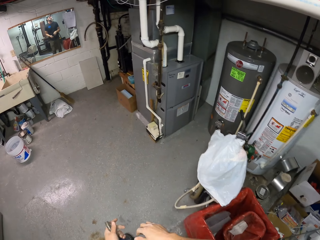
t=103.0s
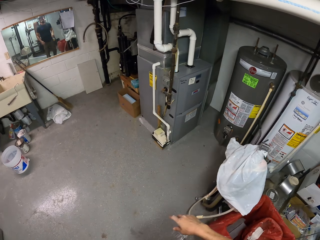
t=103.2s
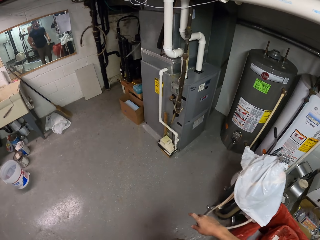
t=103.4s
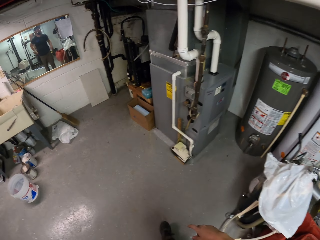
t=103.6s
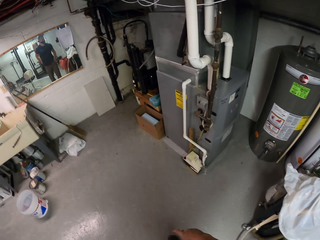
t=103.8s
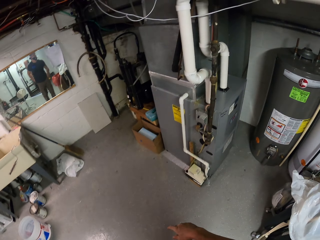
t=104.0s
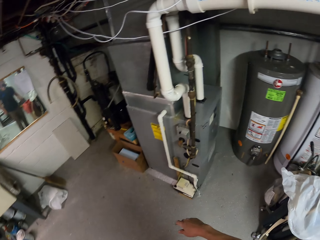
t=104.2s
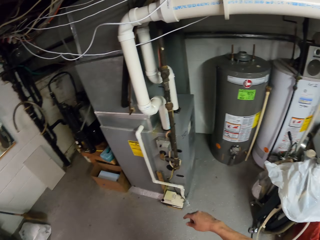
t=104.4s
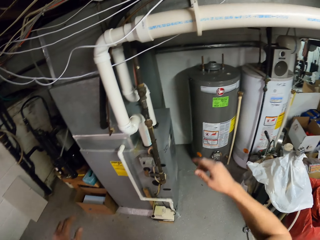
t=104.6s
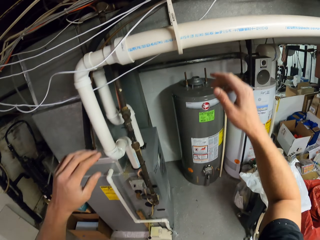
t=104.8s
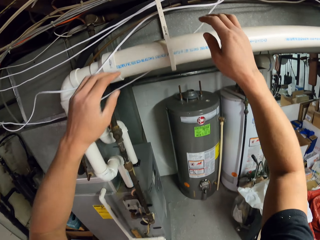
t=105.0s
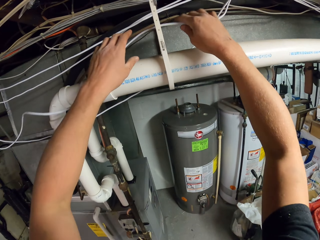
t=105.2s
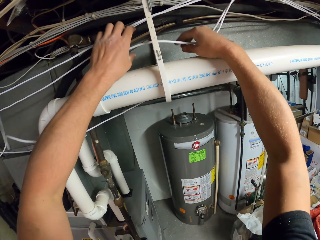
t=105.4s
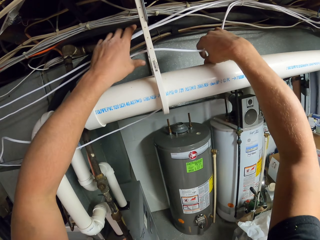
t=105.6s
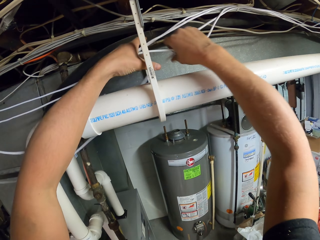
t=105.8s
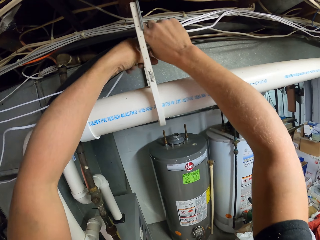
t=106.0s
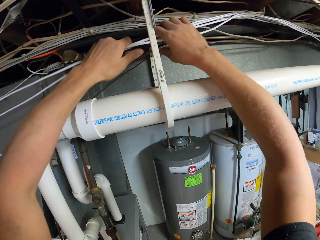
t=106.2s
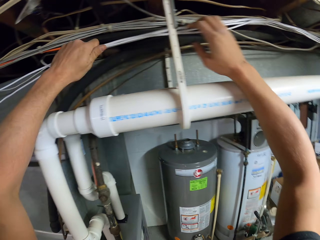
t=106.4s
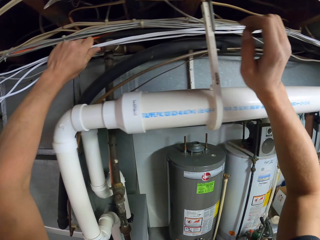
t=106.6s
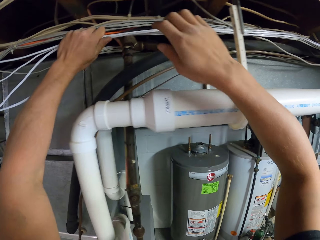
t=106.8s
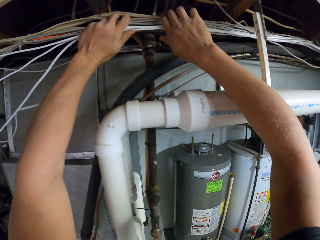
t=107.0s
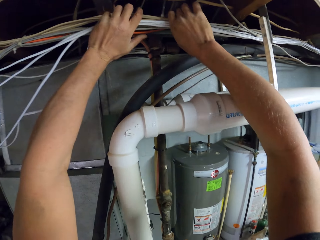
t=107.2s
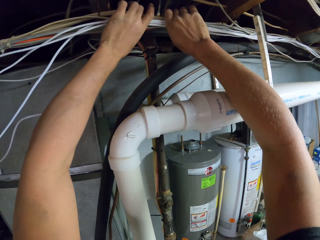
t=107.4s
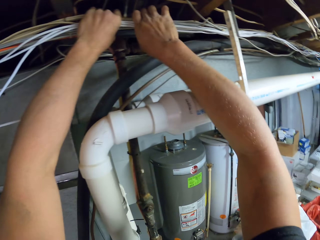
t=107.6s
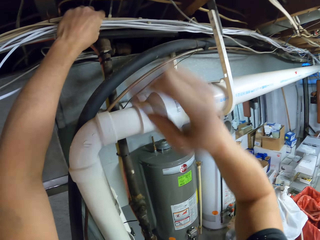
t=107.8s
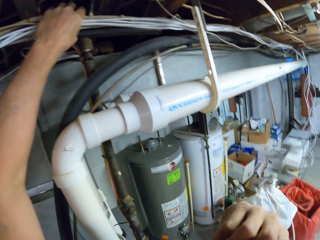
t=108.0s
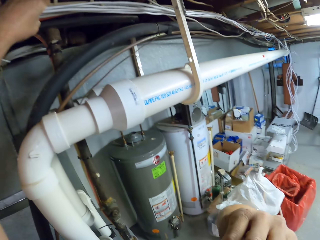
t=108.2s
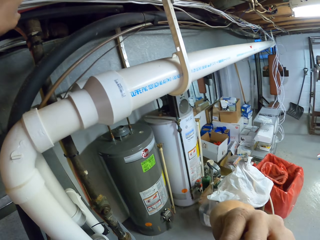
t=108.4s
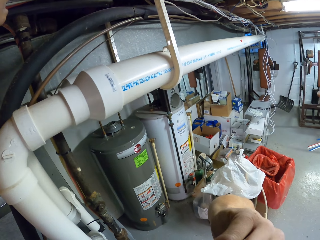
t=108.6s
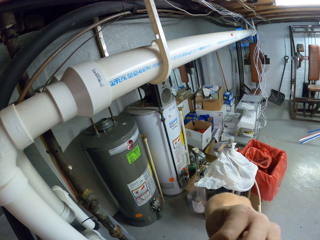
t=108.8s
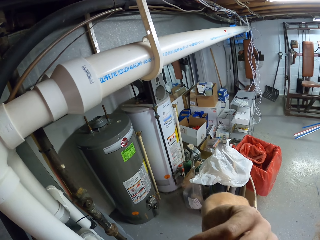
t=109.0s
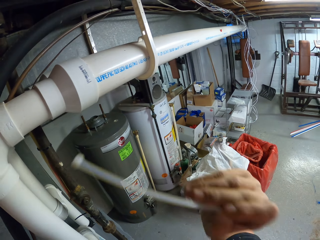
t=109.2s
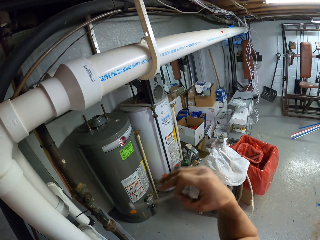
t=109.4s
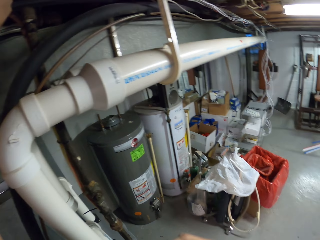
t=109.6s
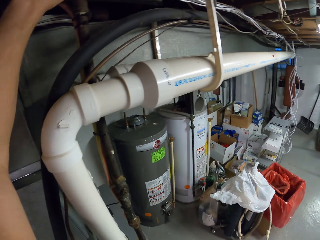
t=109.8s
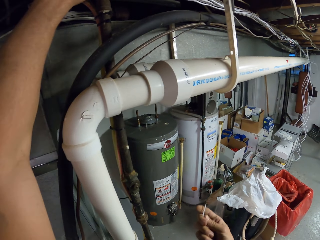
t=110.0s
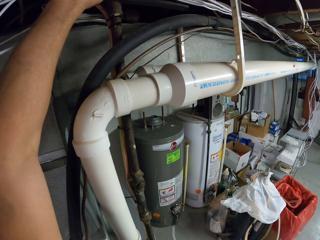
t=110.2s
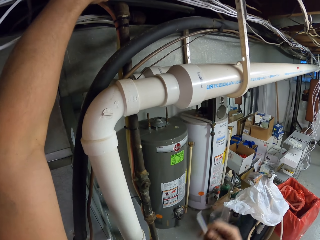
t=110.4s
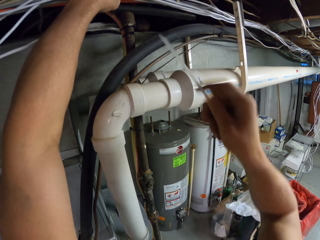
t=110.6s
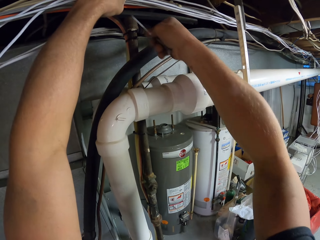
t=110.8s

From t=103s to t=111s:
The camera wearer walks. They raise the hands. They hold wires together. They join the cables with the hand. They lower the hand. They take a cable tie from the mouth.

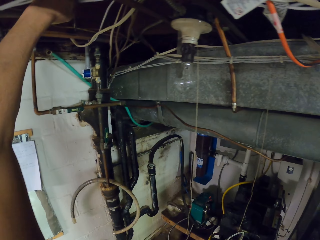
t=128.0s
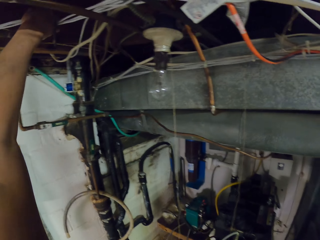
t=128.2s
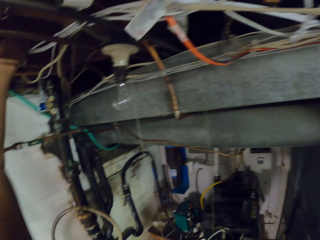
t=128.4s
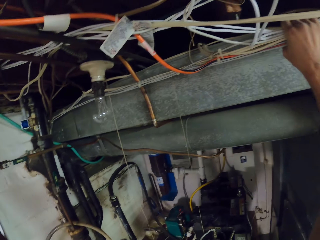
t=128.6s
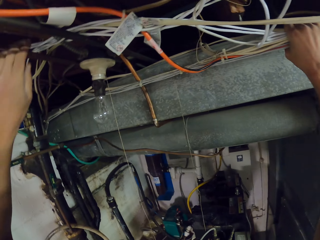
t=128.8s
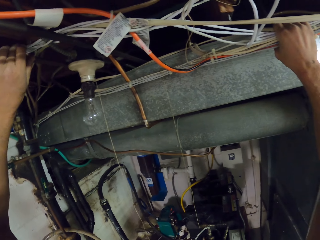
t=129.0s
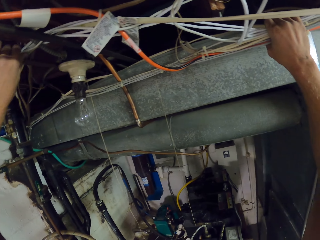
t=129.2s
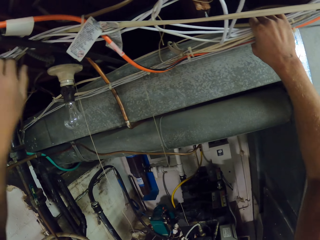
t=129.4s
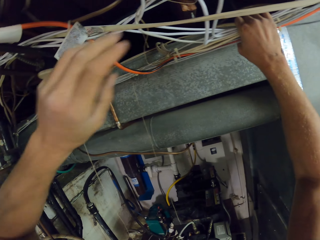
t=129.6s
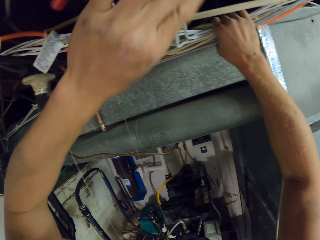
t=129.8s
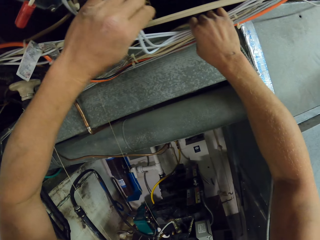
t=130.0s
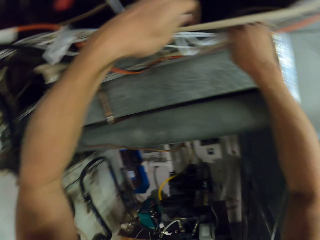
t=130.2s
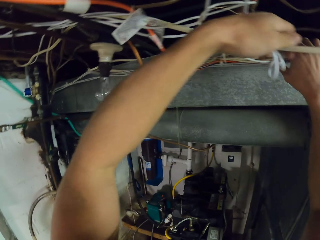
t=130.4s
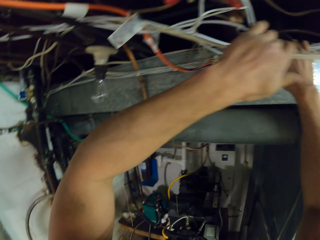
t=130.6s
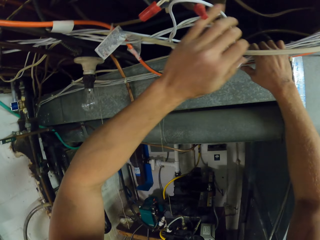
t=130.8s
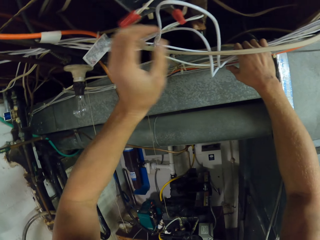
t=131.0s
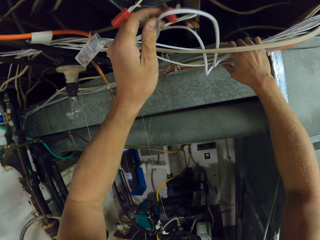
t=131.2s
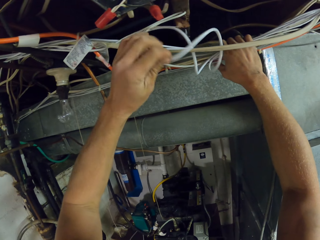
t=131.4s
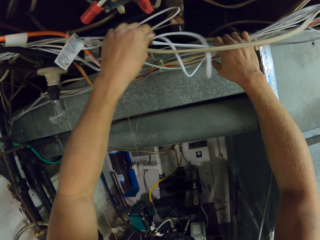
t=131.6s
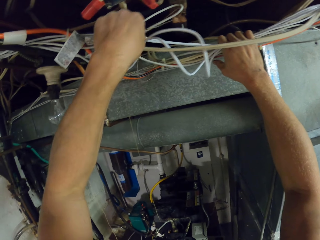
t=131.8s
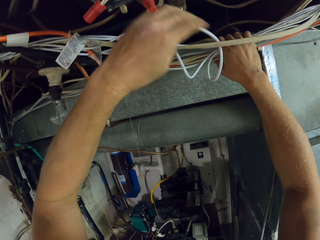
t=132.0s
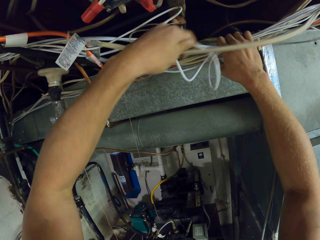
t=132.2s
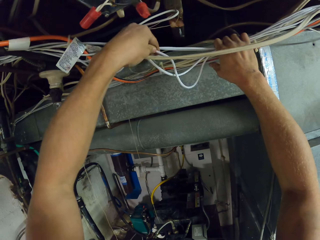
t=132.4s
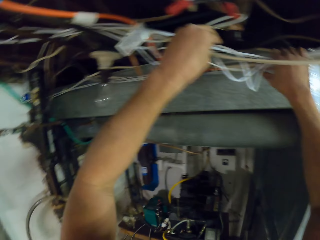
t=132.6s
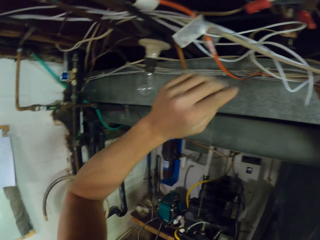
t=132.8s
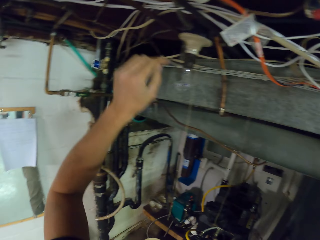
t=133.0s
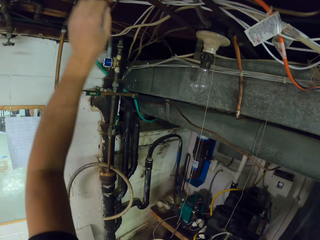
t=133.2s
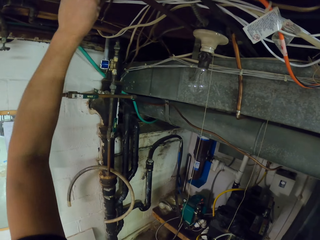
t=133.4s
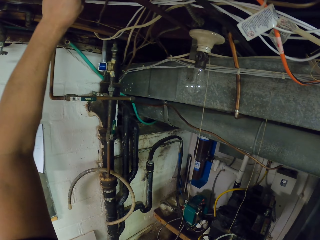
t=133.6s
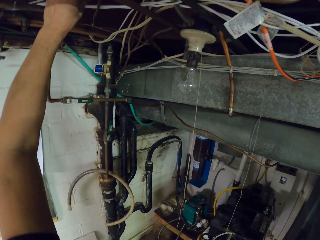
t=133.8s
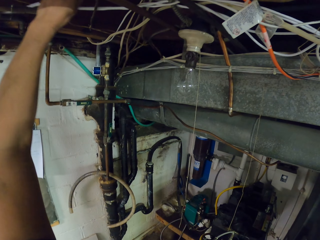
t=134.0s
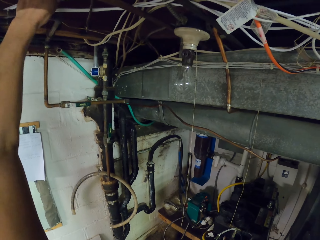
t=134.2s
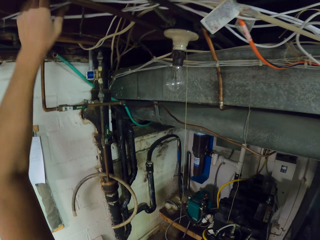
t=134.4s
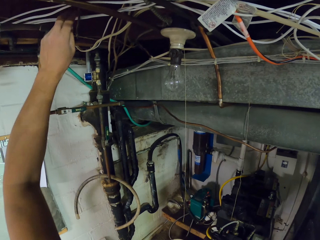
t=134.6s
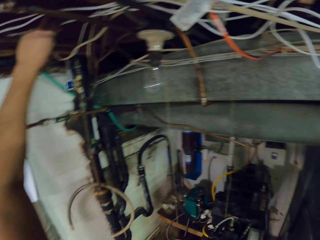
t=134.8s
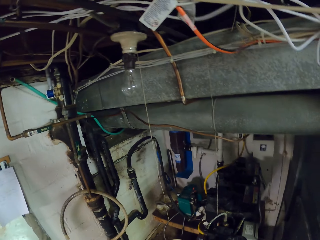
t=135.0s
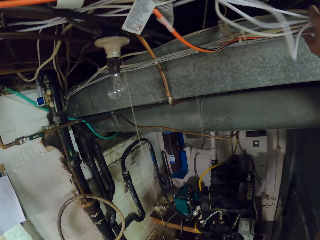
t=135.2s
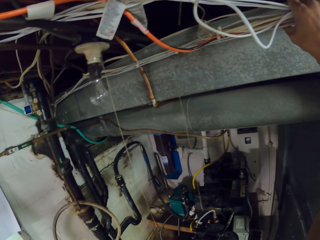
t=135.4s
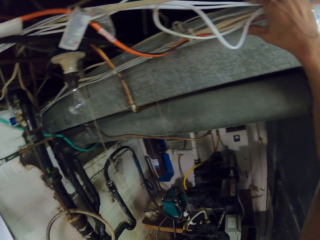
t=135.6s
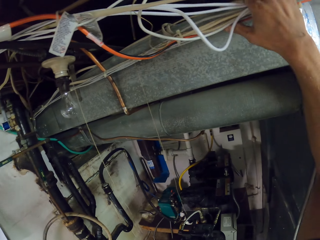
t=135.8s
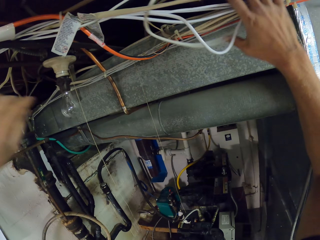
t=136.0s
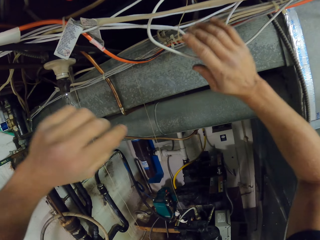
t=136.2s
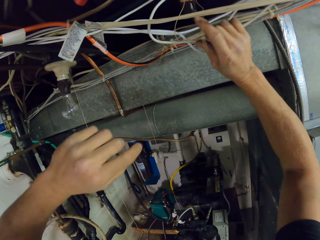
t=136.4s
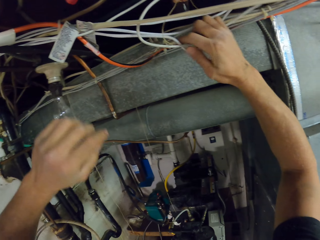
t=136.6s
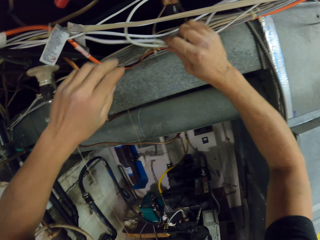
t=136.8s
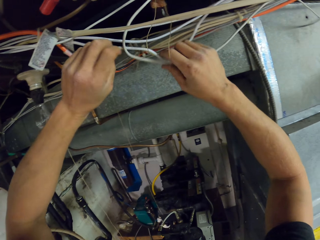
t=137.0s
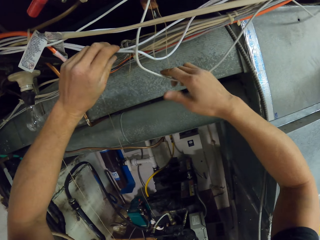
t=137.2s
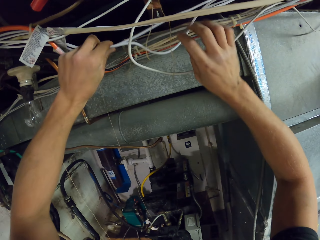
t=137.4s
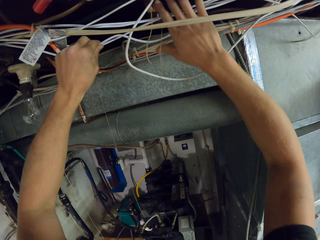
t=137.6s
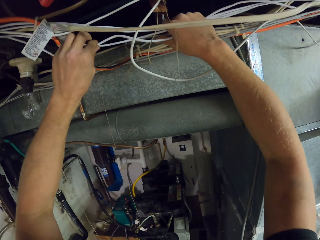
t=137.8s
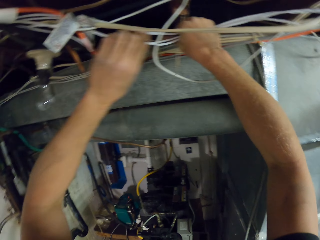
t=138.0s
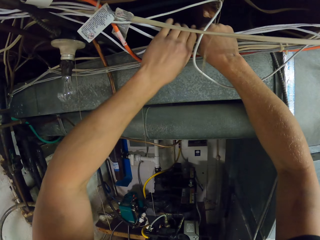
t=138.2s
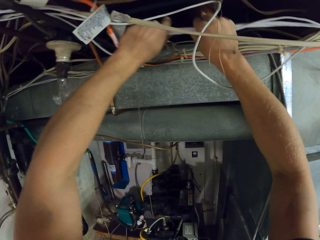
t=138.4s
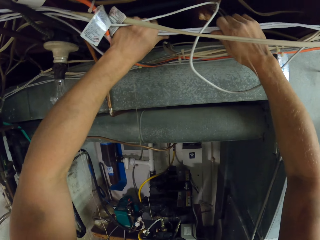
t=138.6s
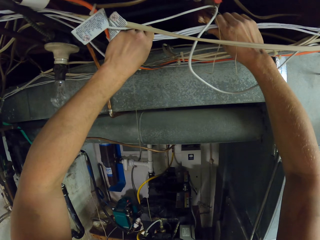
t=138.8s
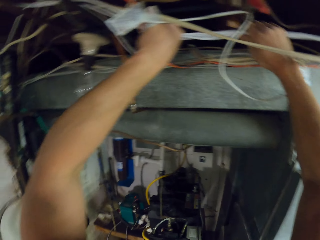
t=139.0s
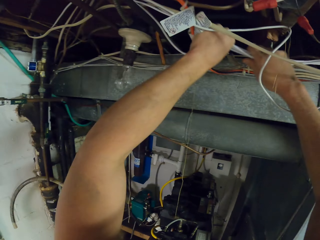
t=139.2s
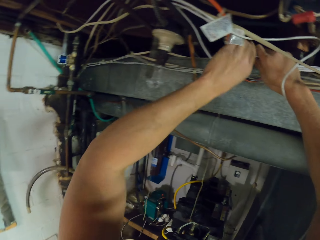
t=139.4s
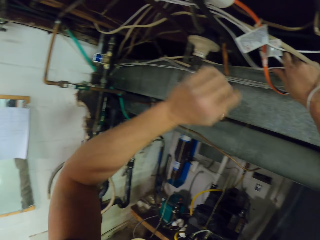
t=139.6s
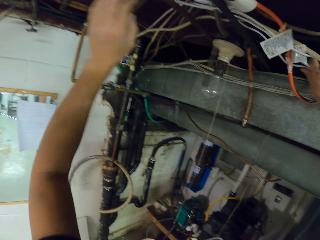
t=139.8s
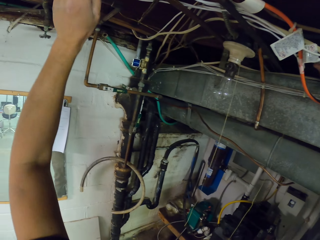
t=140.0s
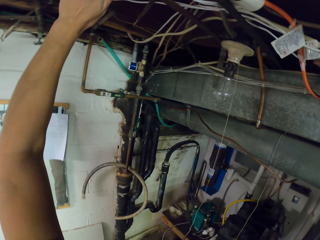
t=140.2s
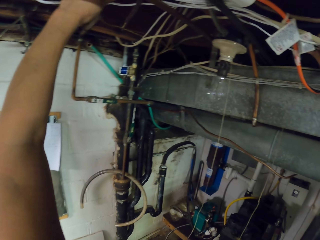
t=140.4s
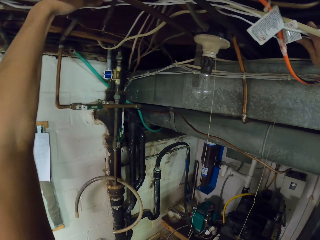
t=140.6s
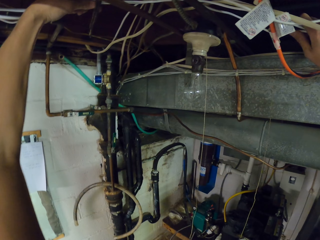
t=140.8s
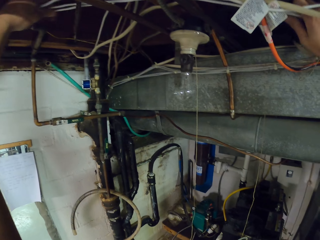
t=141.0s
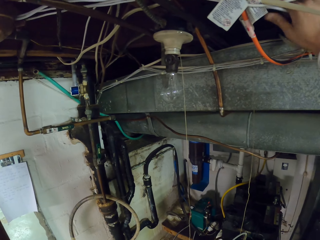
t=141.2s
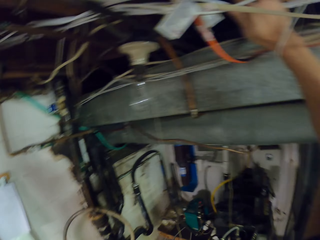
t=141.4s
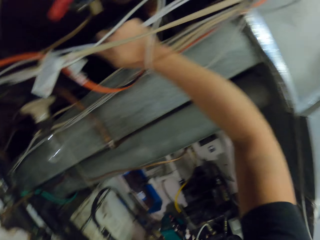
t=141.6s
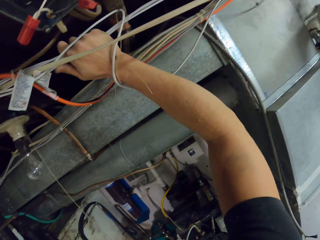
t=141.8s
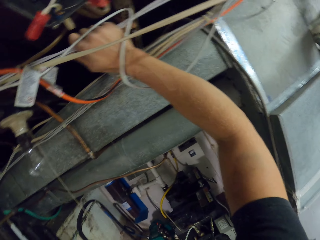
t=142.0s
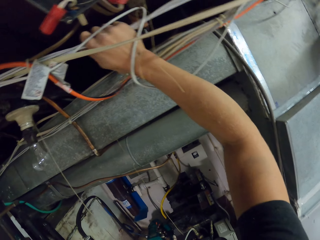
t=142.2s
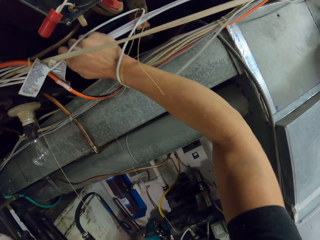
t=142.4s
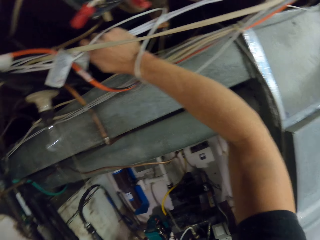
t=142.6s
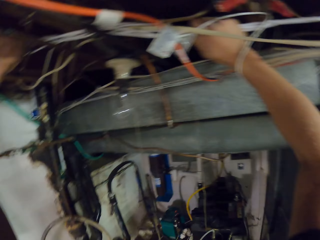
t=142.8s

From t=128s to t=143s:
The camera wearer moves the hand. They touch the cables. They join the cables. They move the hand. They adjust the cables. They move the hand.
